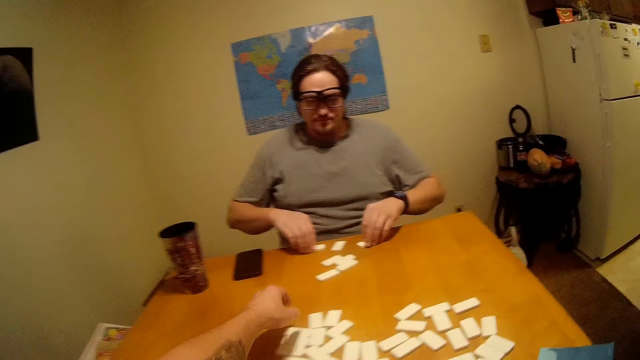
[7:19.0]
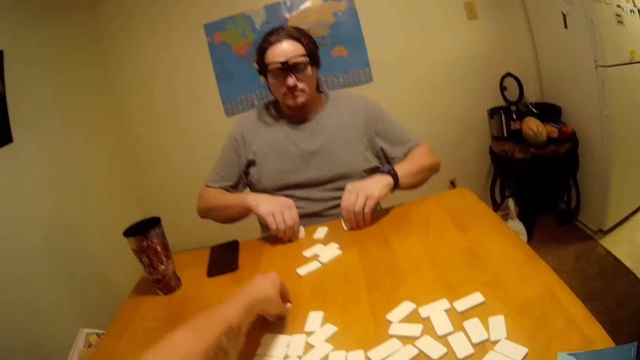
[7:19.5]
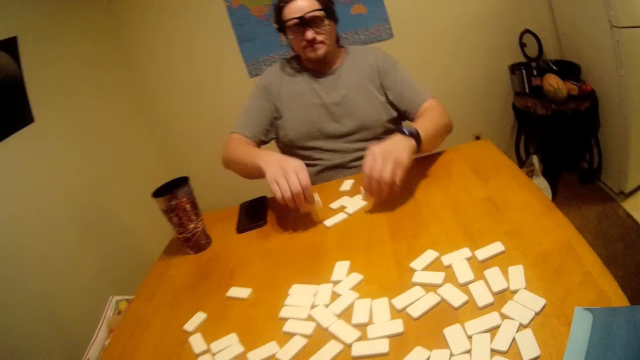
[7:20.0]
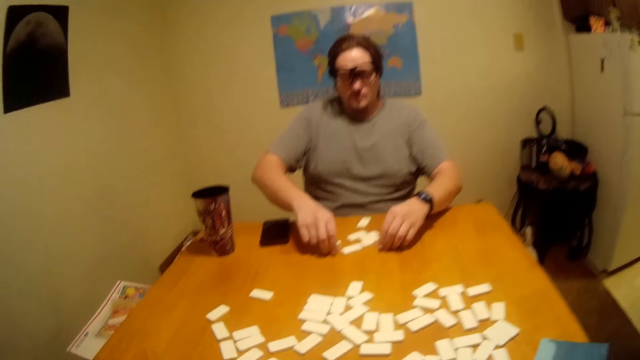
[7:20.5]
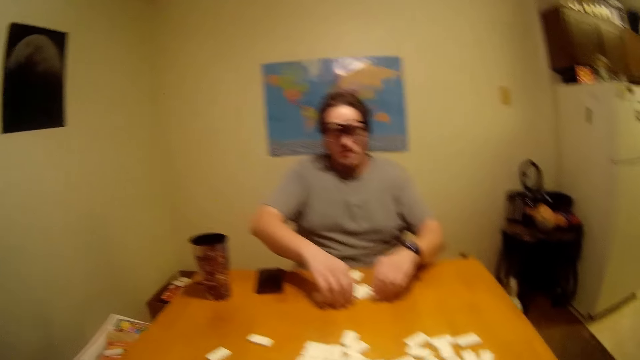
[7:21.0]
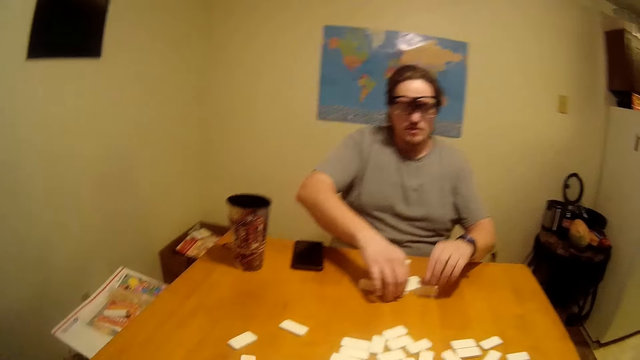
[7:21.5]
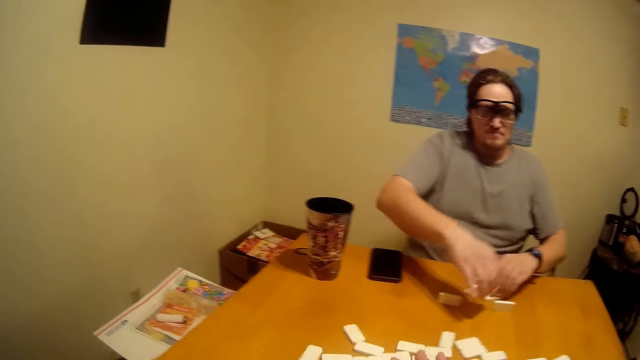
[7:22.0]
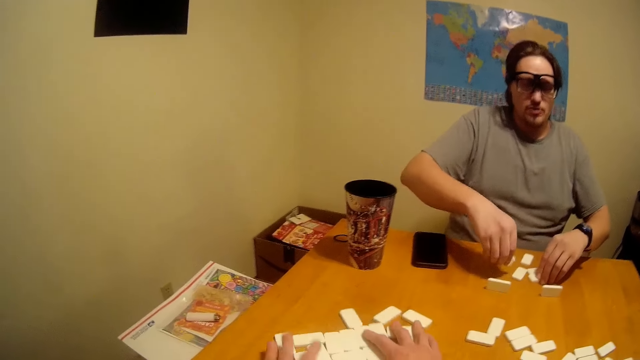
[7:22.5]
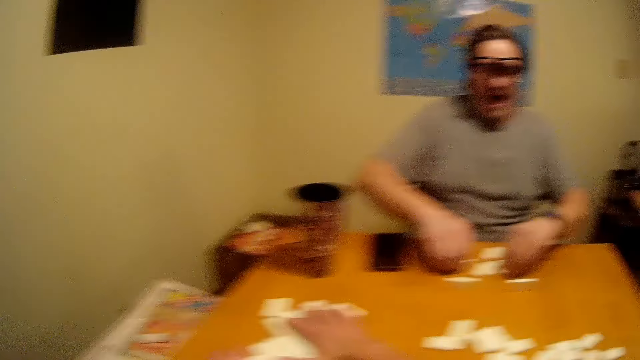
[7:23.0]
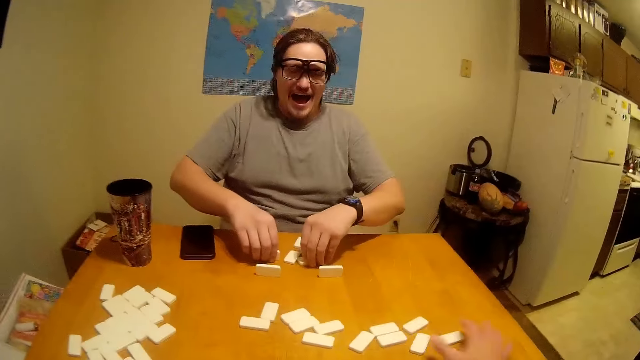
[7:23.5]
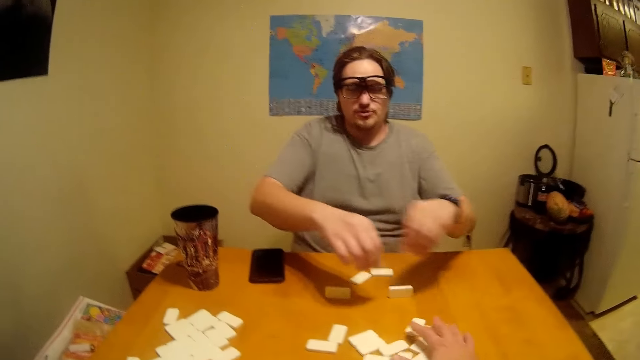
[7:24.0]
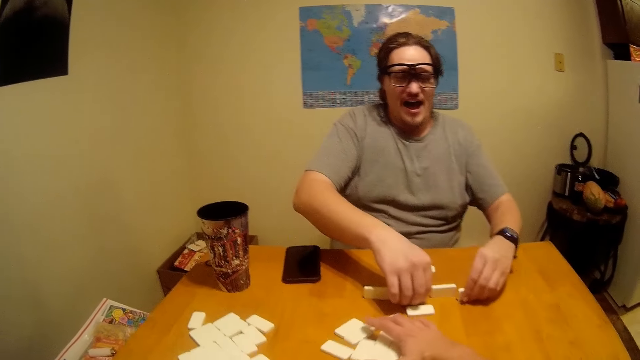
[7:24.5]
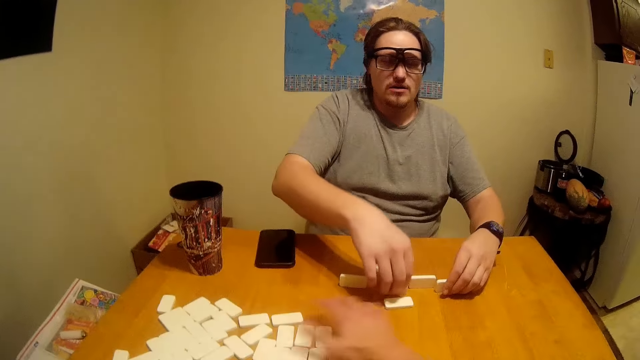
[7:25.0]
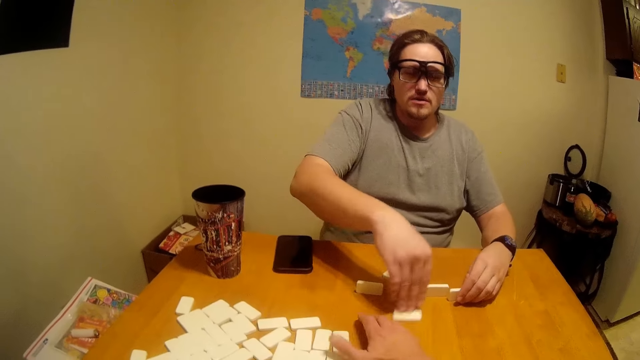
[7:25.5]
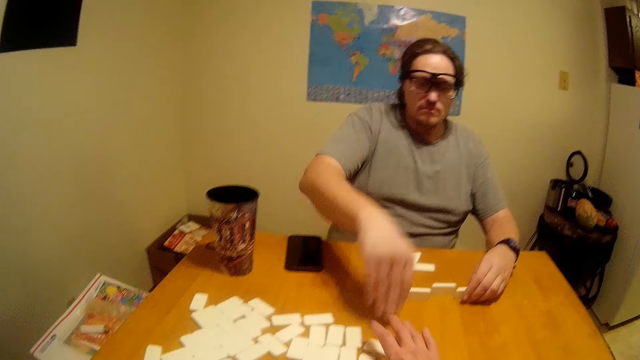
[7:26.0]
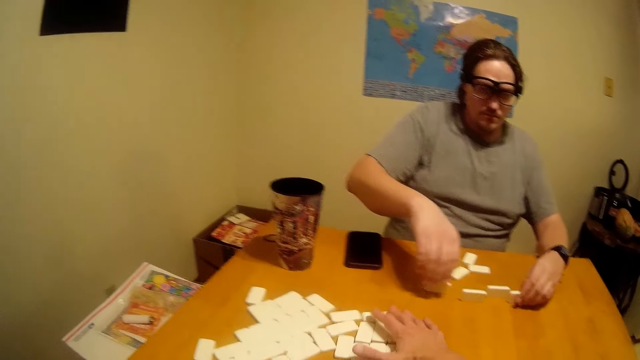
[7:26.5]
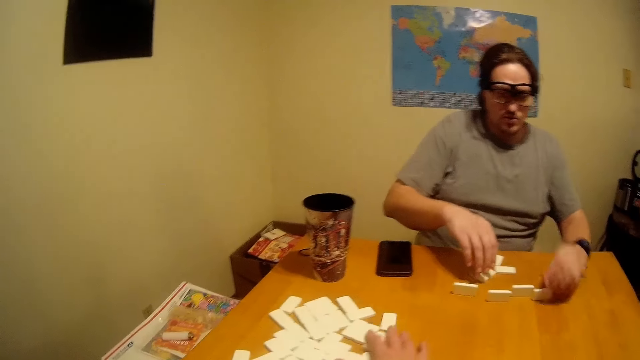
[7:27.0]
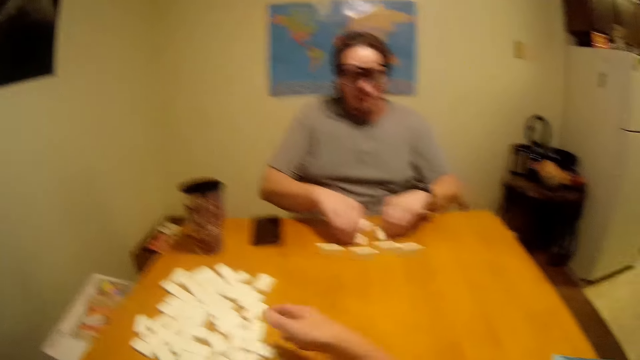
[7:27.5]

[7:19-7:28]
The camera wearer picks a piece of Chinese board game or Ludo from the table. A man mixes the Ludo. The camera wearer moves the Ludo. They pull the pieces on the table. They collect the Ludo.

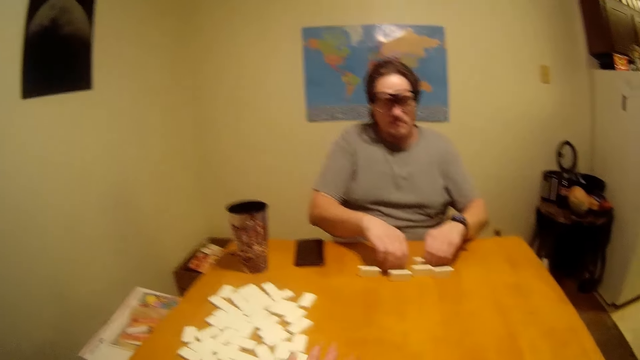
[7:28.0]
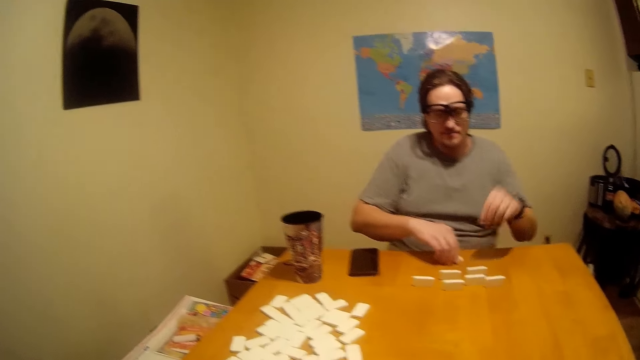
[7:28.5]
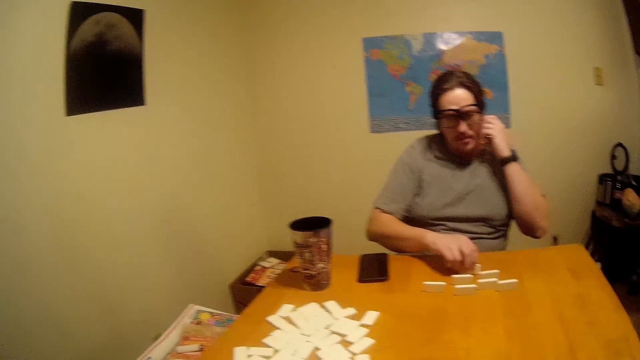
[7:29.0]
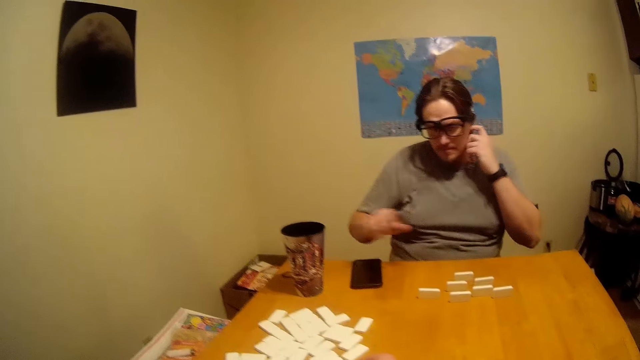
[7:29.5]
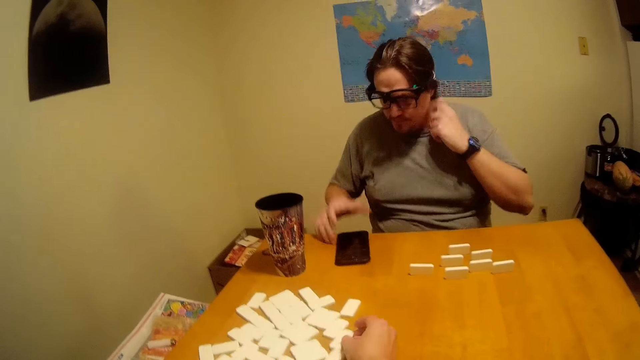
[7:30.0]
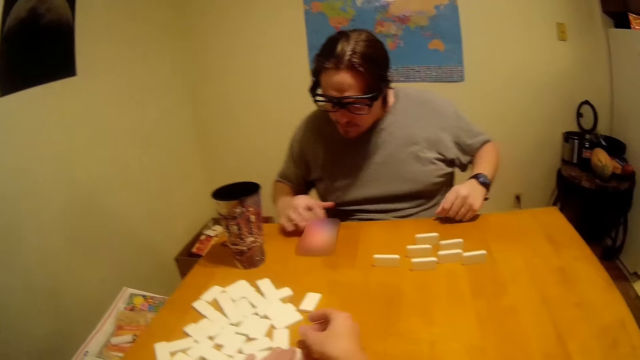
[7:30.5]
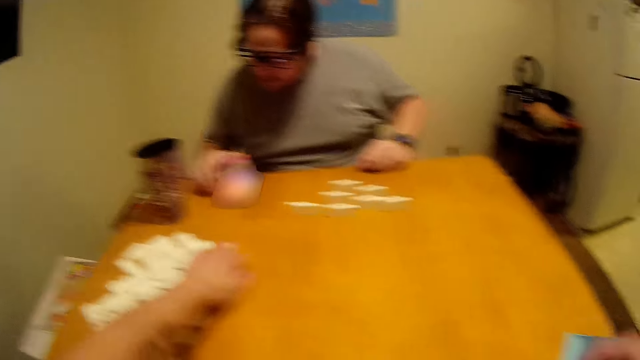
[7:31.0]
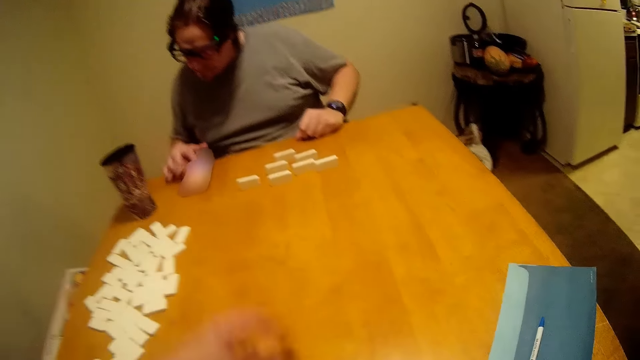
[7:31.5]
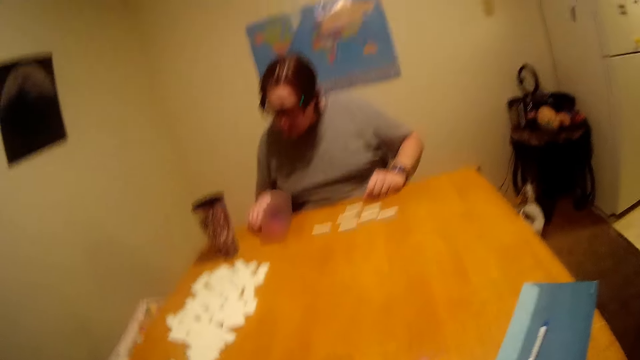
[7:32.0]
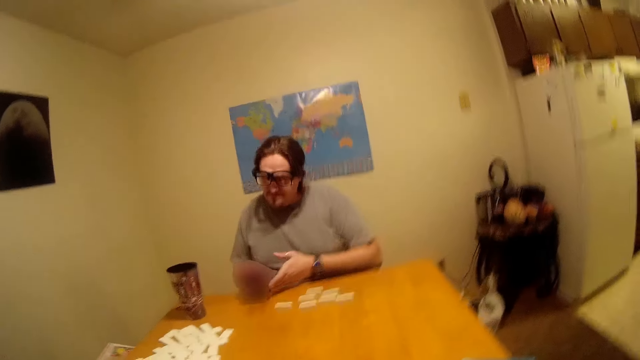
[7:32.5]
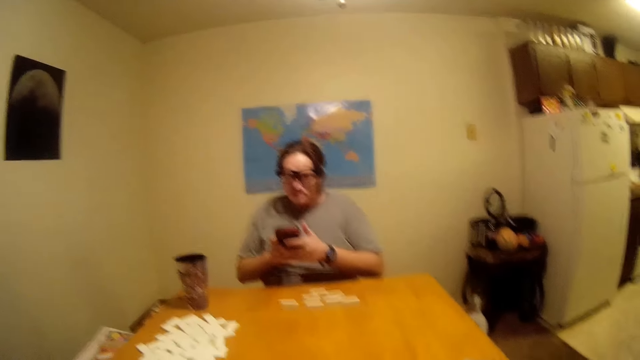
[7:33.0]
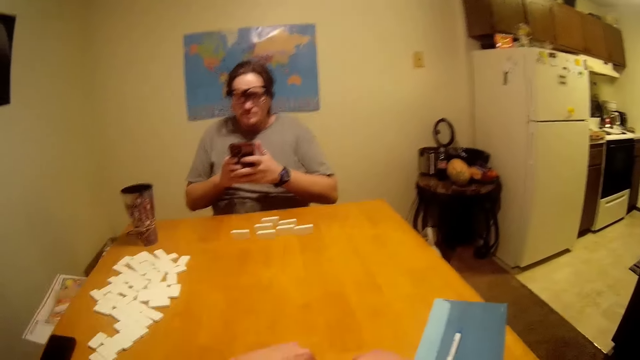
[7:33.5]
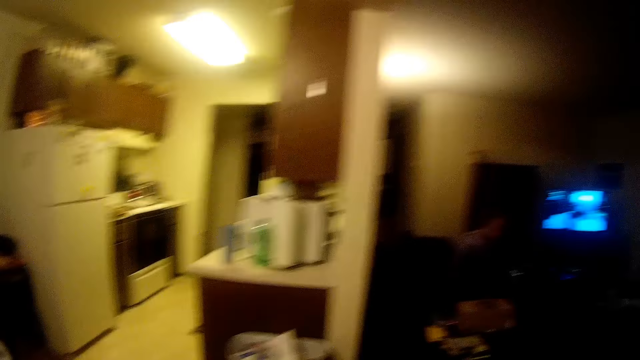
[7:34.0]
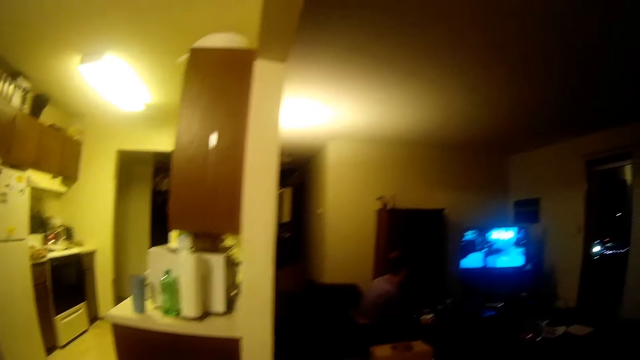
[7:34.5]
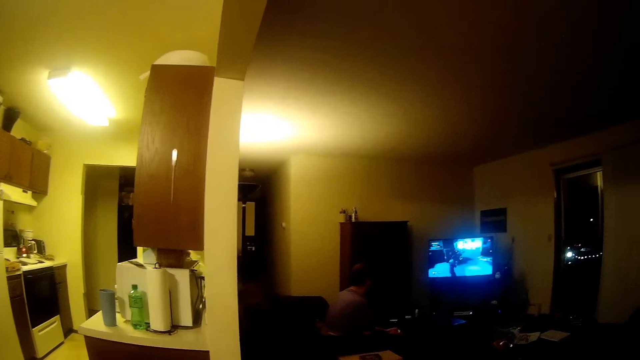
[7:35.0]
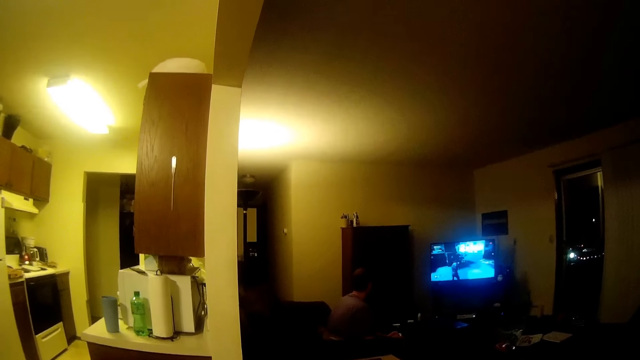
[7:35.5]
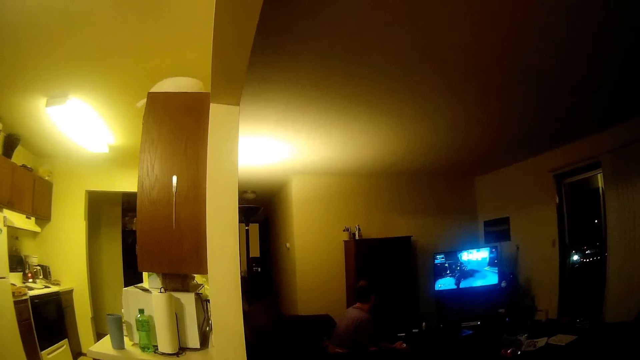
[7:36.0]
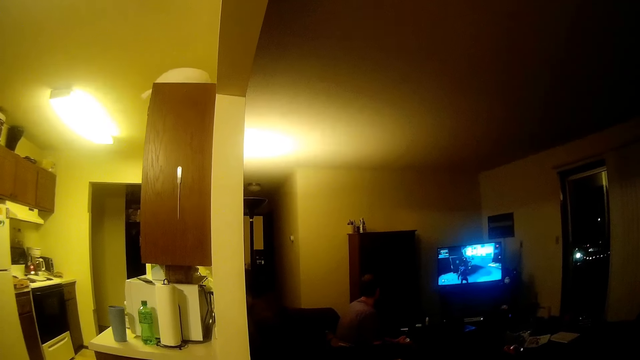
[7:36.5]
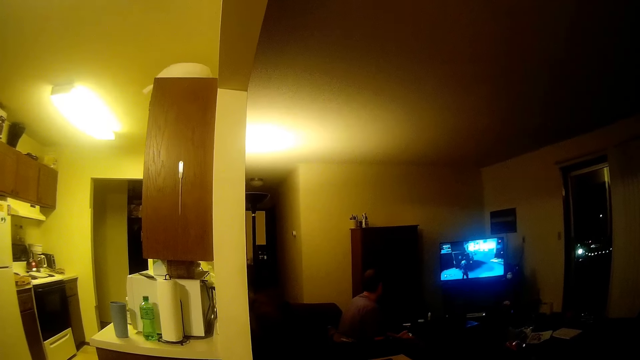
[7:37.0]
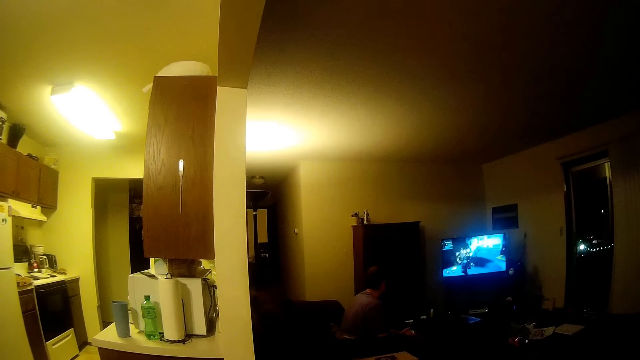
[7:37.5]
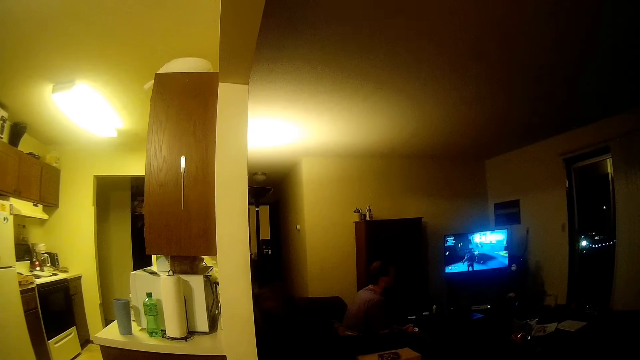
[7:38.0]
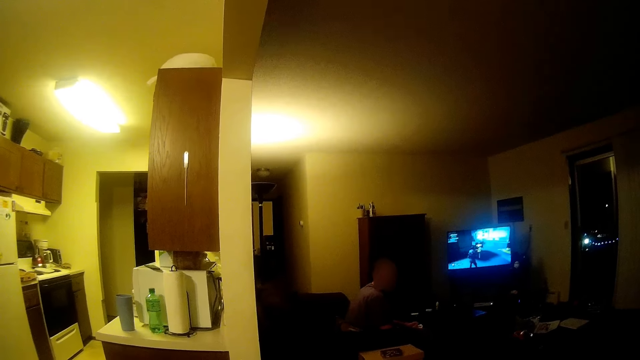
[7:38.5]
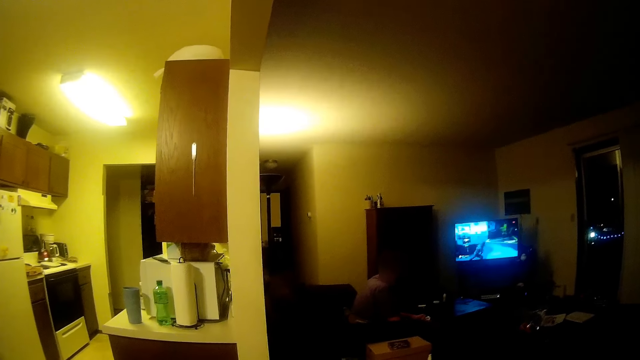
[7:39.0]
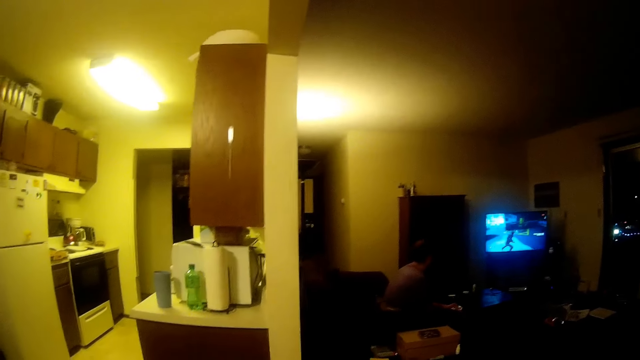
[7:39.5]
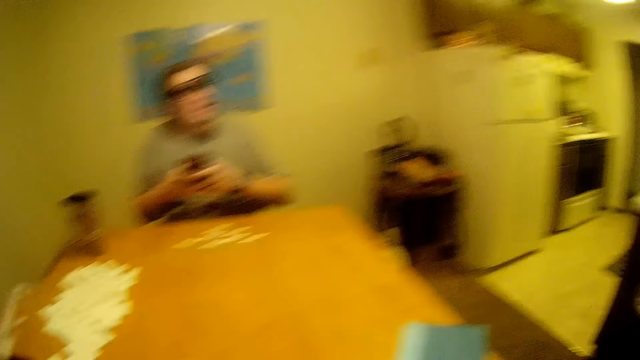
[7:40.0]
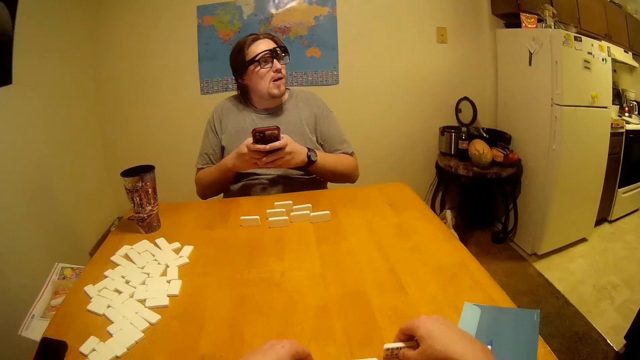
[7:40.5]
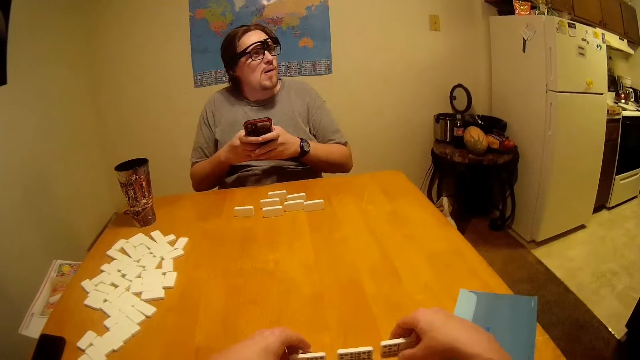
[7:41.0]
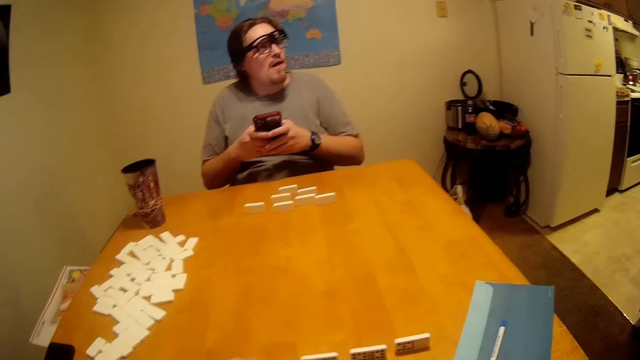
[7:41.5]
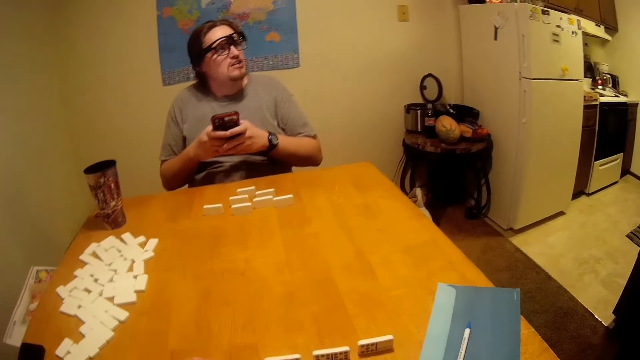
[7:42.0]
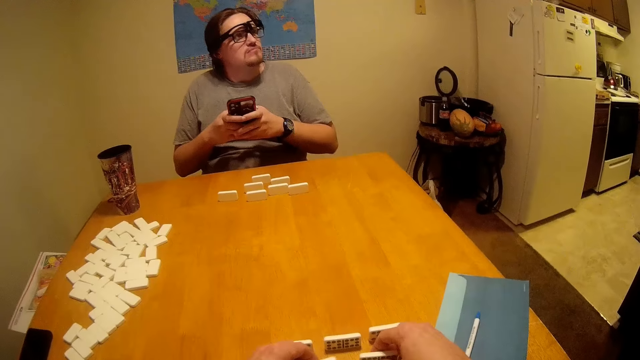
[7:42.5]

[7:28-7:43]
A man picks the Ludo. He lifts the hand and scrolls the phone. The camera wearer mixes the Ludo. The man uses the phone, picks his phone, and lifts the phone. The camera wearer looks around. Another man looks at the television. He talks. The first man uses the phone. He looks aside.
